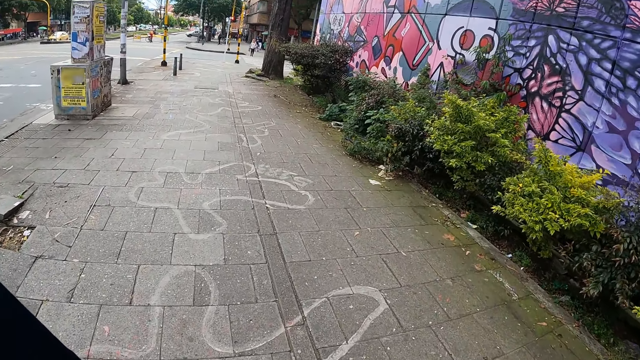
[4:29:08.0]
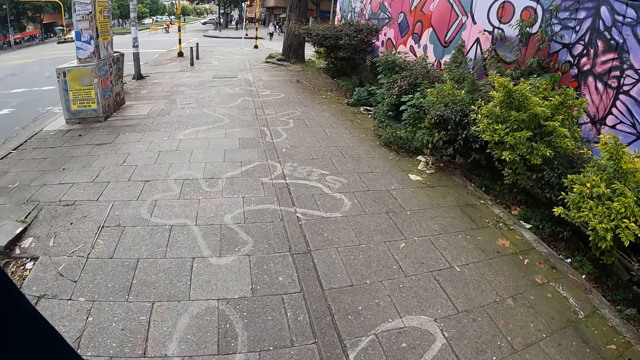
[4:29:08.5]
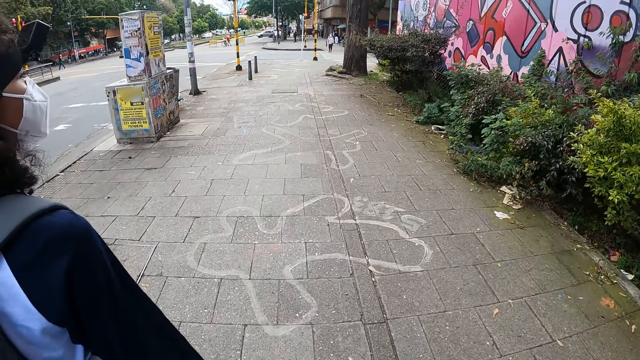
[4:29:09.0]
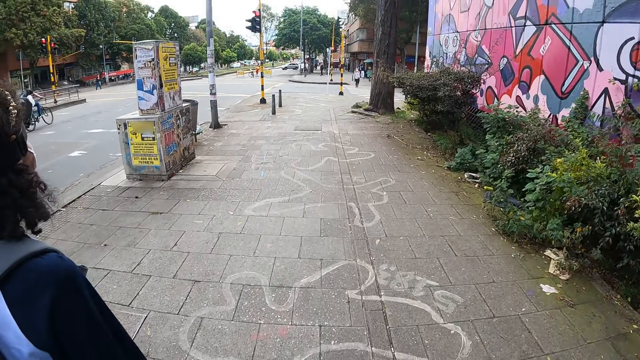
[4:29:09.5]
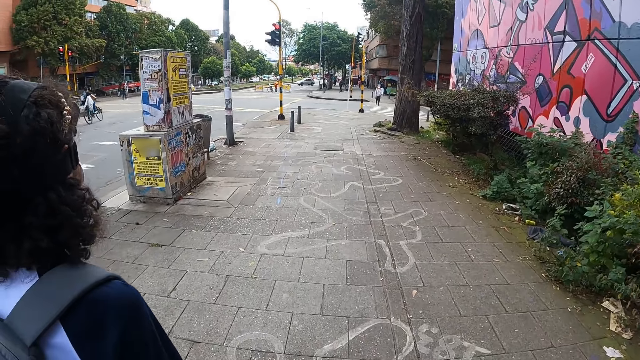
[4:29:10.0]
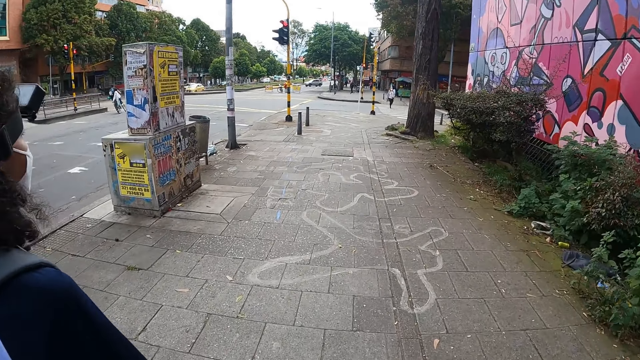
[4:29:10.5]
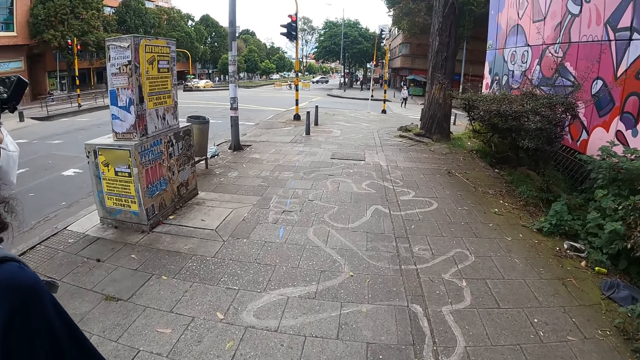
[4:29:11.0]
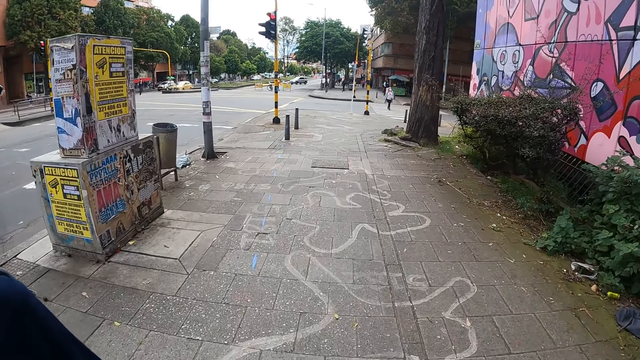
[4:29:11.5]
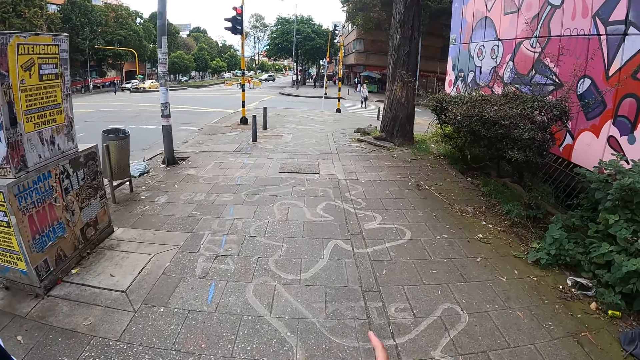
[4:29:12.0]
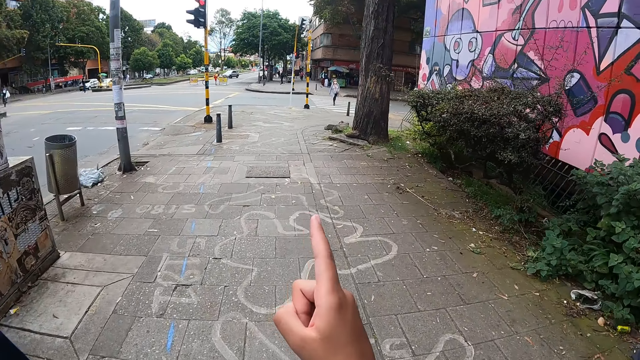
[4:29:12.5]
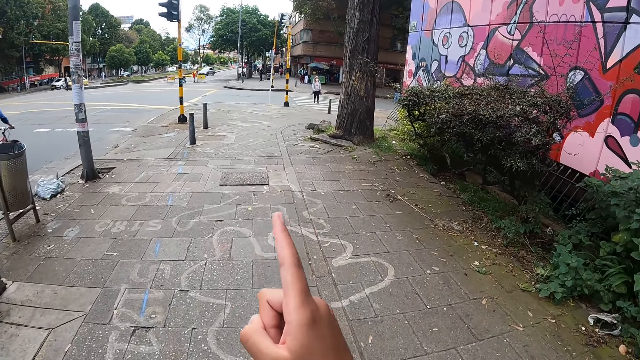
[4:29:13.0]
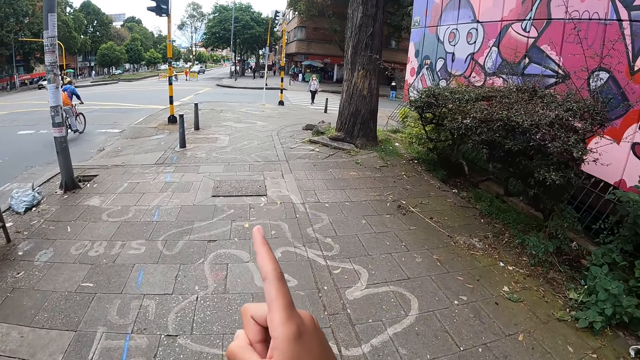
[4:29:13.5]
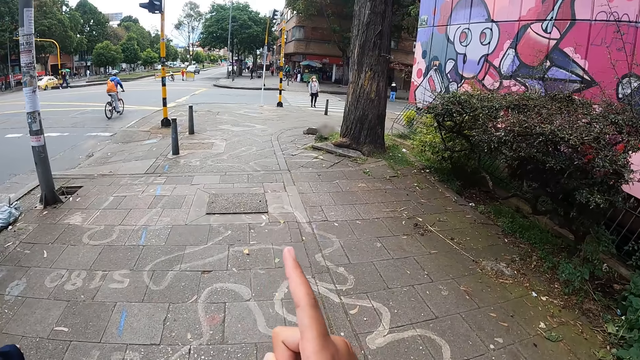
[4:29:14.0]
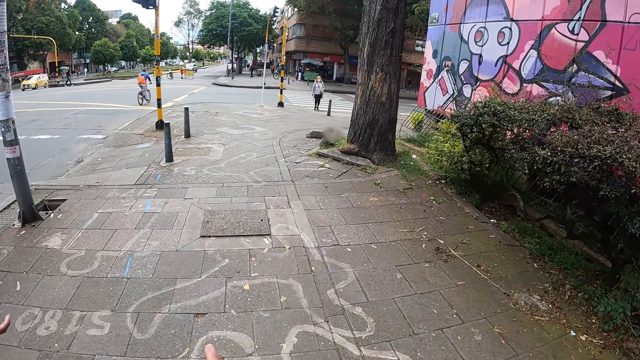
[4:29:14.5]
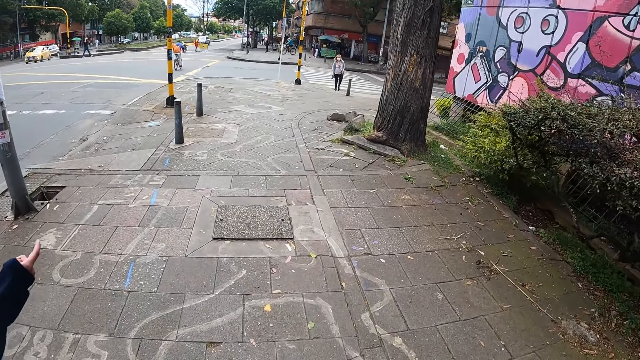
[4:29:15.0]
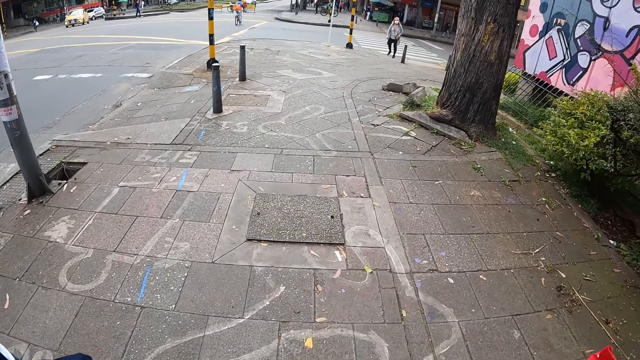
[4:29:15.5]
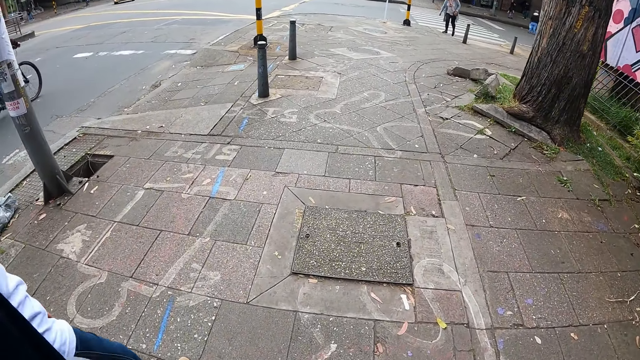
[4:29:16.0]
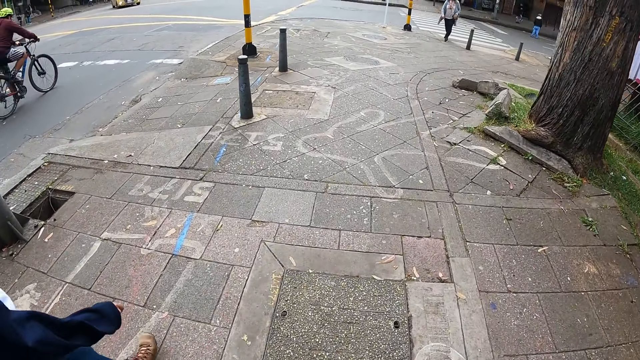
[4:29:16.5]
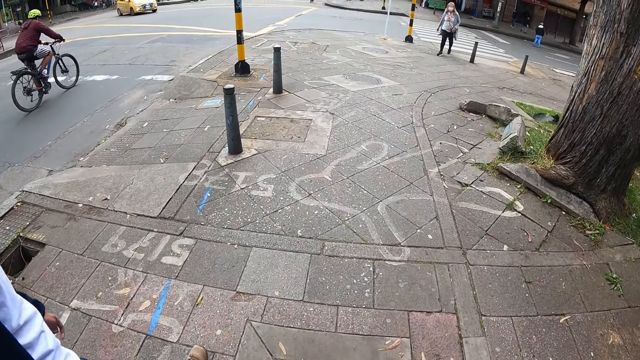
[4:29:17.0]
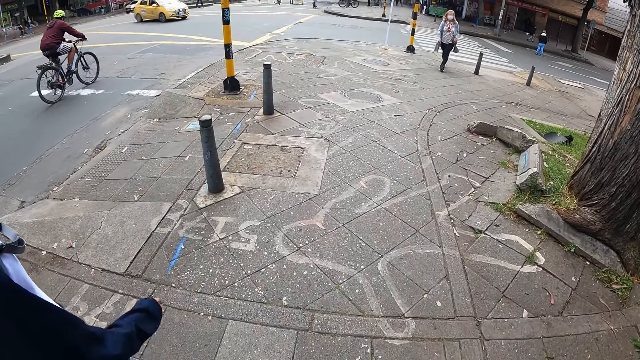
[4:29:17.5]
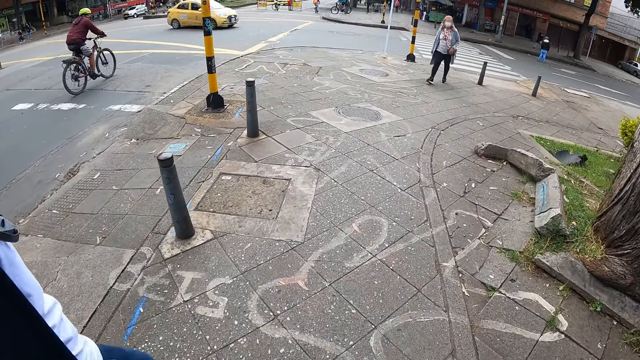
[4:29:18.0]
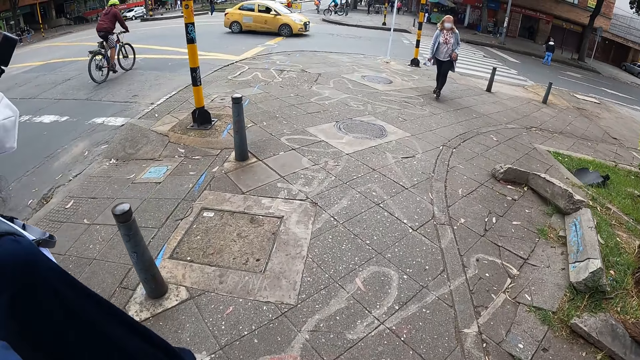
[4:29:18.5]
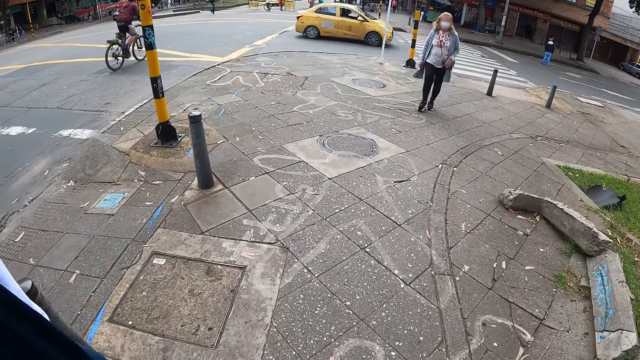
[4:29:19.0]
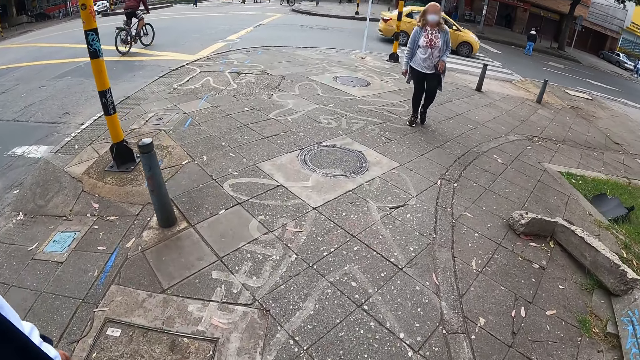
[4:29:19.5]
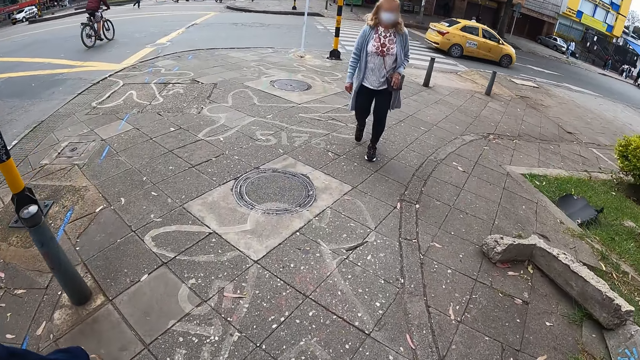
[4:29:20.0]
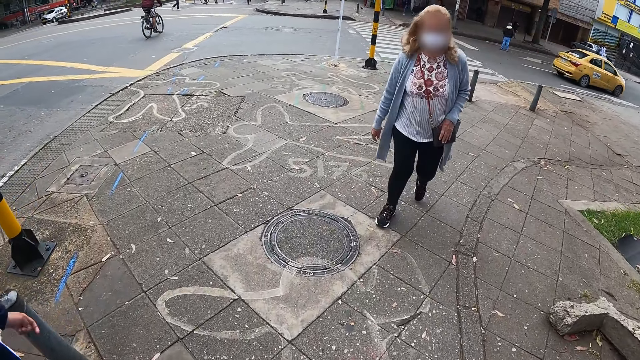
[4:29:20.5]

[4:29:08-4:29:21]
The camera wearer looks at a person. She looks at the advertisement posters. She points at a building with her right hand. She looks at the index finger of the person. She looks at the open manhole on the road side. She looks at the cyclist. She looks at the yellow car on the road. She looks at the pedestrian.

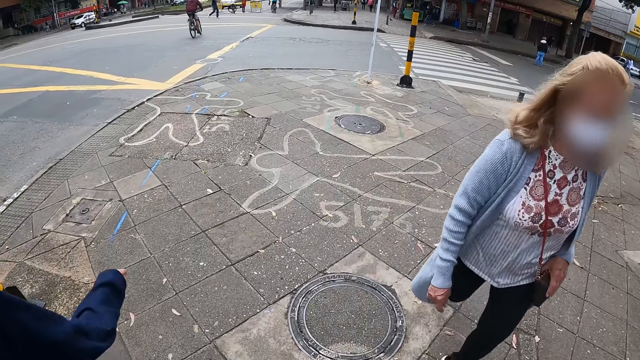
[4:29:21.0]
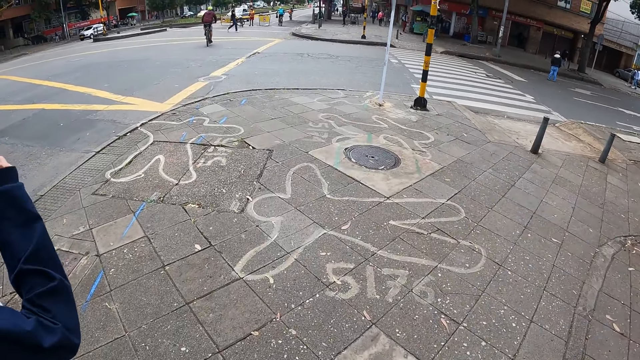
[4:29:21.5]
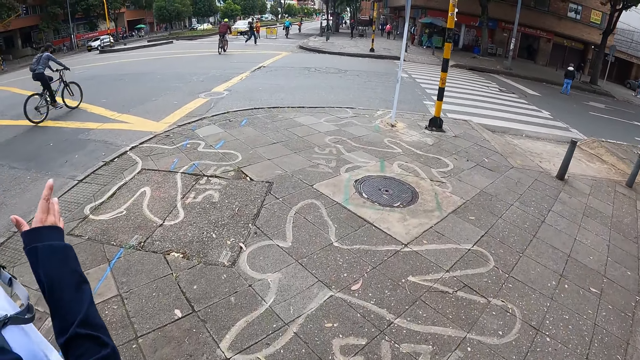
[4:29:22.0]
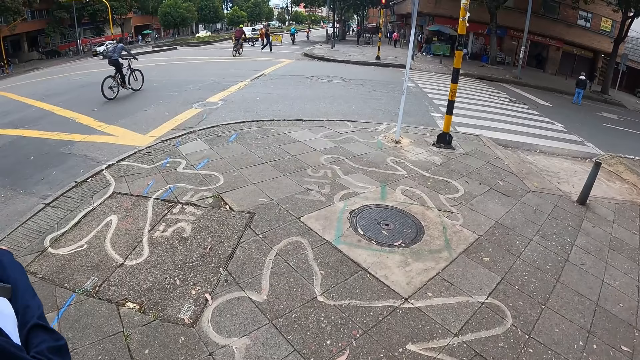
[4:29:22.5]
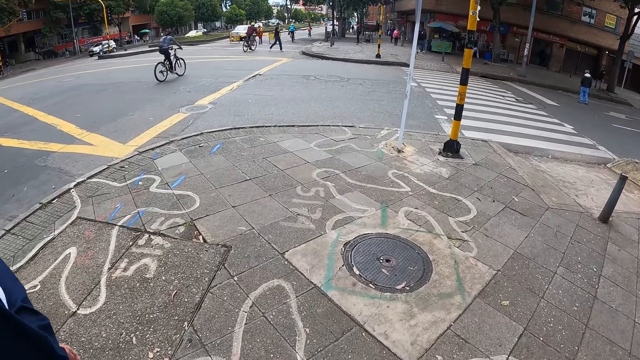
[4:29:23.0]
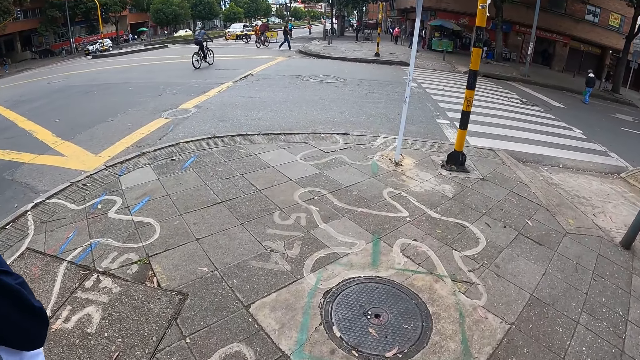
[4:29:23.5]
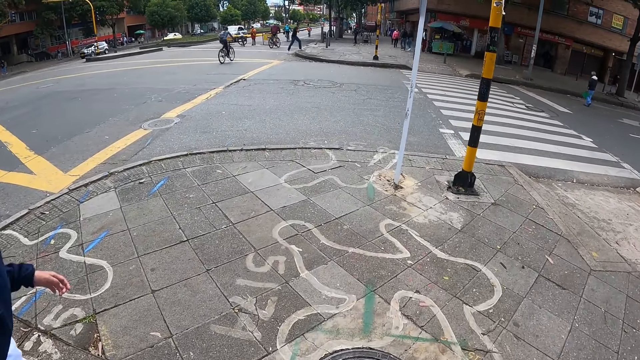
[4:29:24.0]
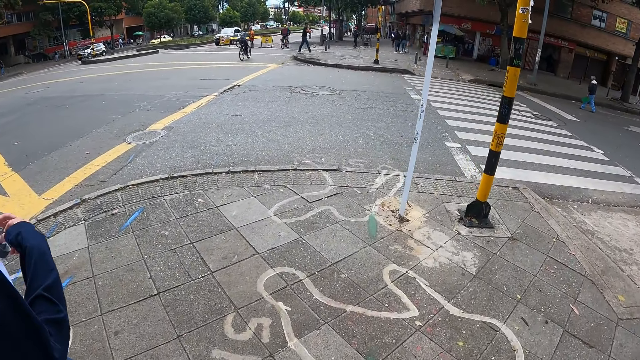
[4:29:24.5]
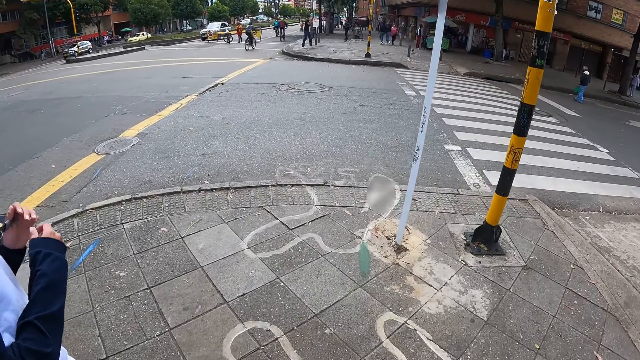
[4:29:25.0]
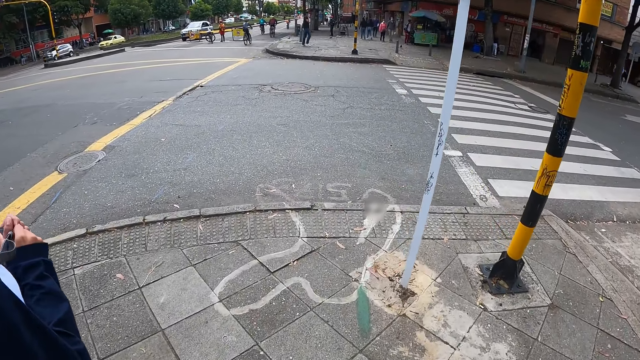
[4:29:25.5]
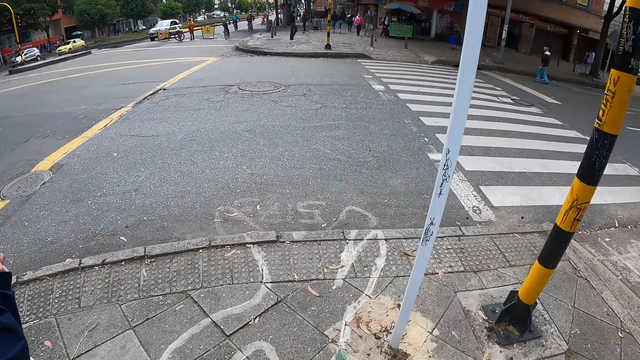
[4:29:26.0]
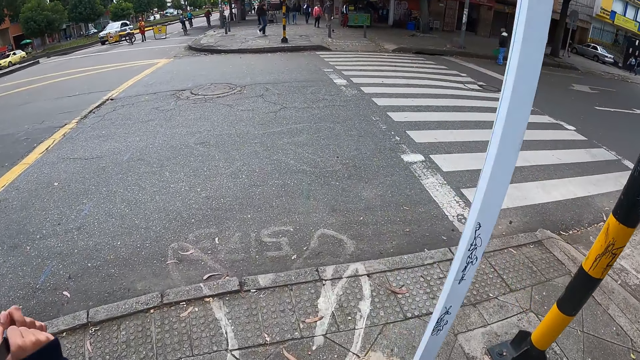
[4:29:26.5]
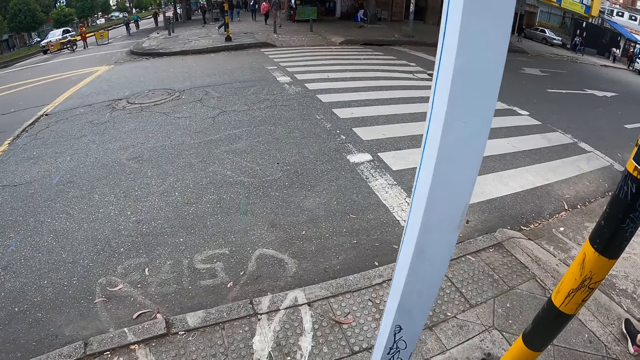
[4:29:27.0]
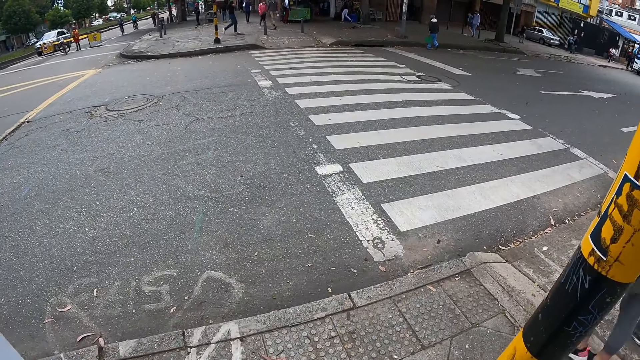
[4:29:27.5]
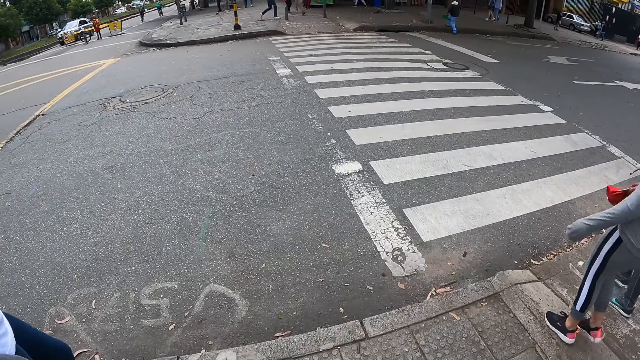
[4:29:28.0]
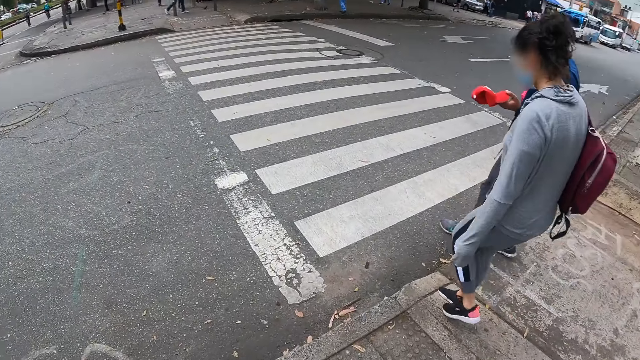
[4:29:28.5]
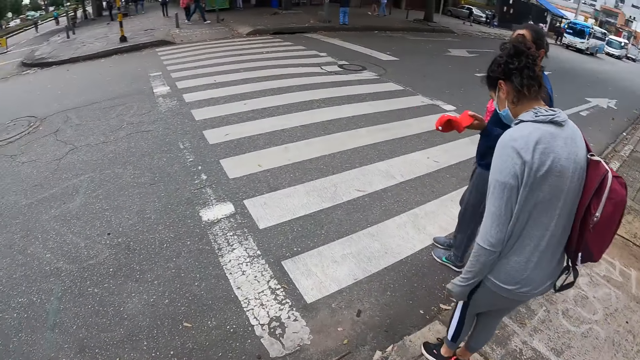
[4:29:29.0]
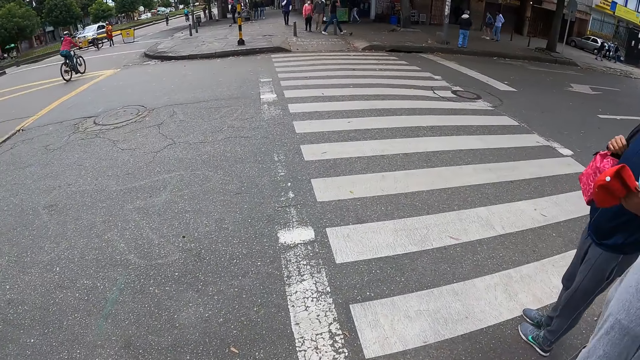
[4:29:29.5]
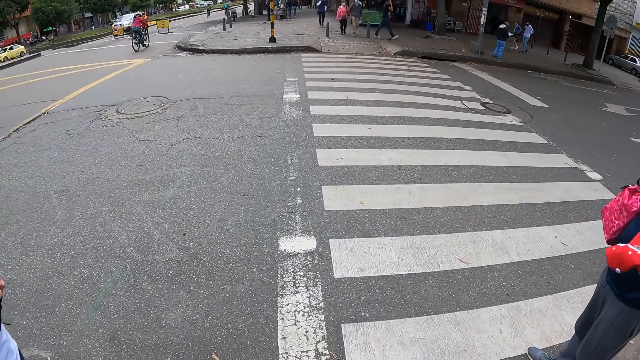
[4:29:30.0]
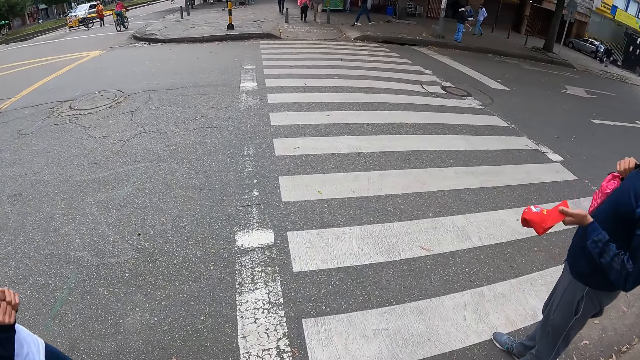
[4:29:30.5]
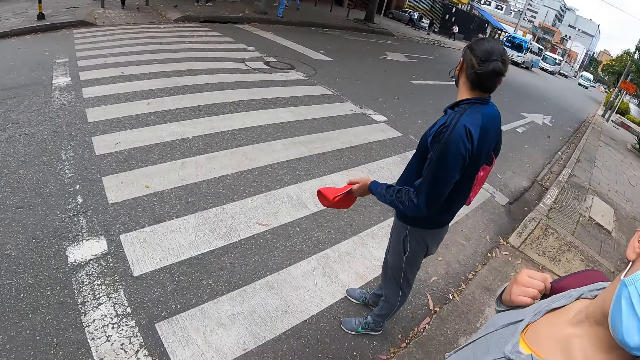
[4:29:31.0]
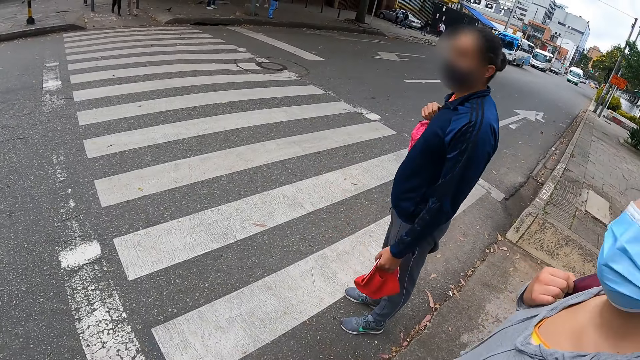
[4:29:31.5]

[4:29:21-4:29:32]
A woman walks by the camera wearer. The camera wearer looks at the right hand of a person. They look at the markings on the pathway. Another woman touches a strap on her neck with her right hand. The camera wearer looks at the cyclists. The other woman touches the strap on her neck with her left hand. The camera wearer looks at the hands of the person. They look at the zebra crossing. They look at another person. They look at a third person. They look at the head cap of the third person. They look at the vehicles.
